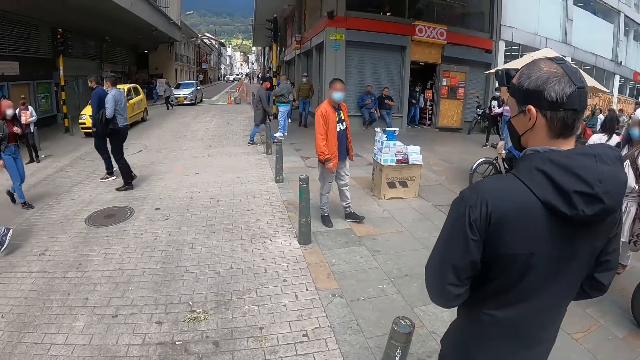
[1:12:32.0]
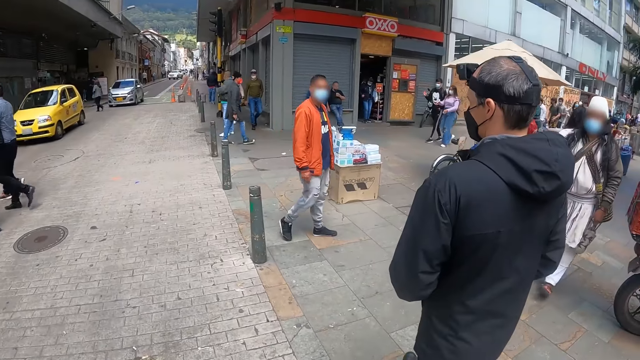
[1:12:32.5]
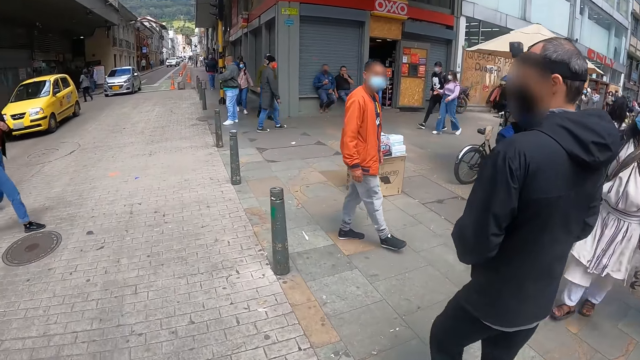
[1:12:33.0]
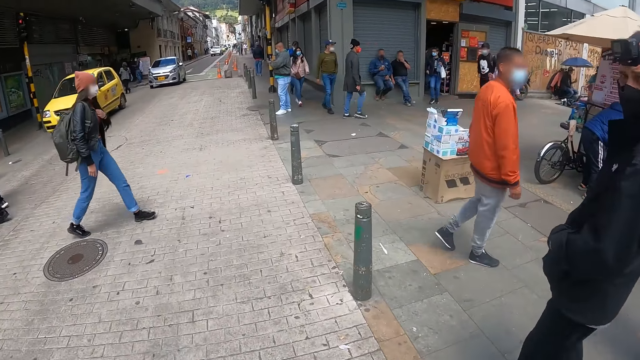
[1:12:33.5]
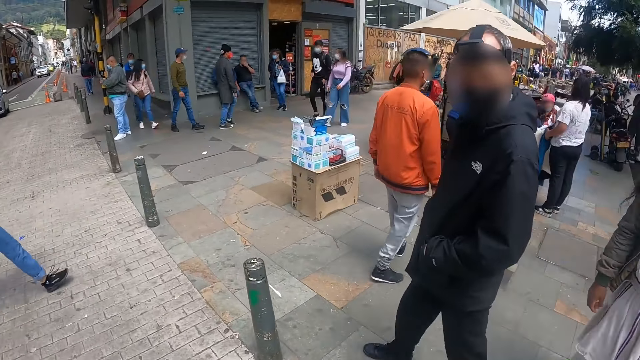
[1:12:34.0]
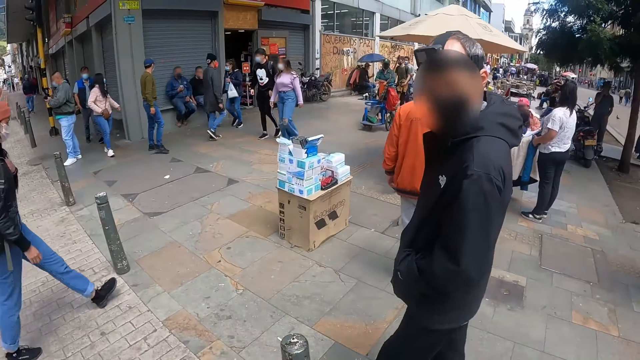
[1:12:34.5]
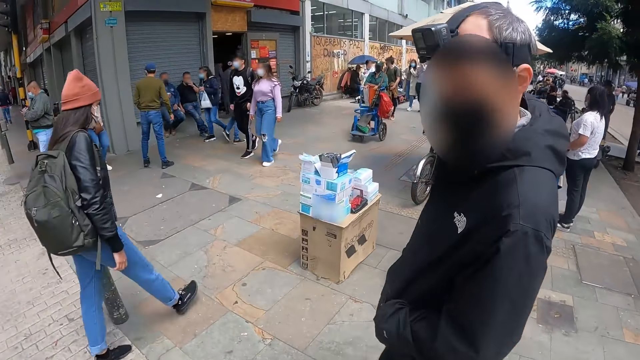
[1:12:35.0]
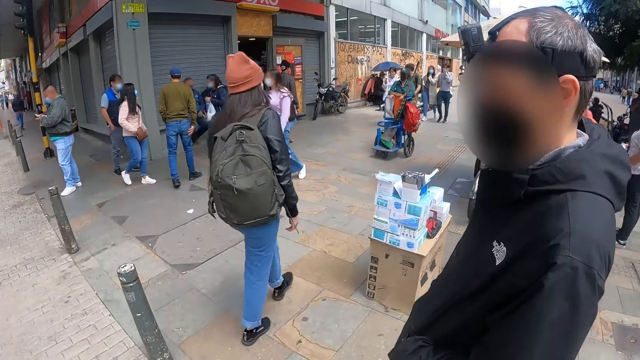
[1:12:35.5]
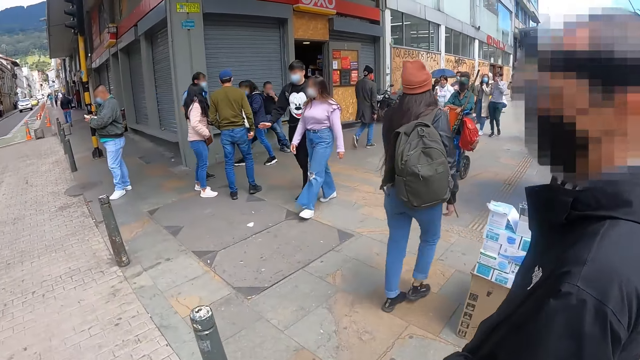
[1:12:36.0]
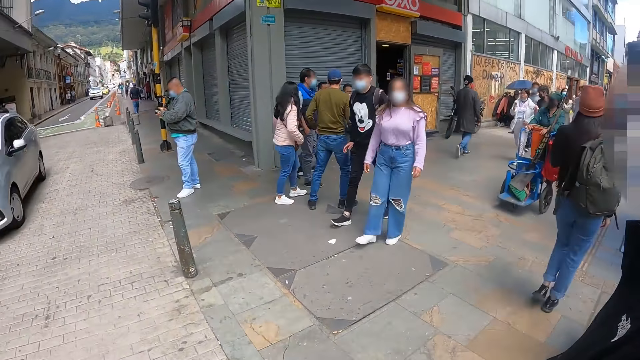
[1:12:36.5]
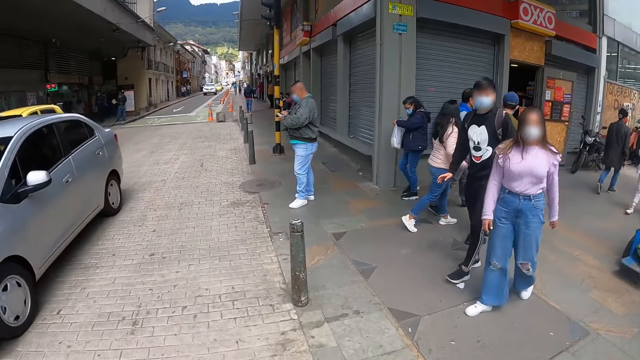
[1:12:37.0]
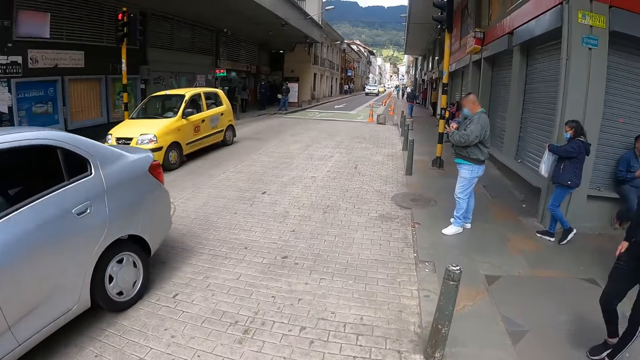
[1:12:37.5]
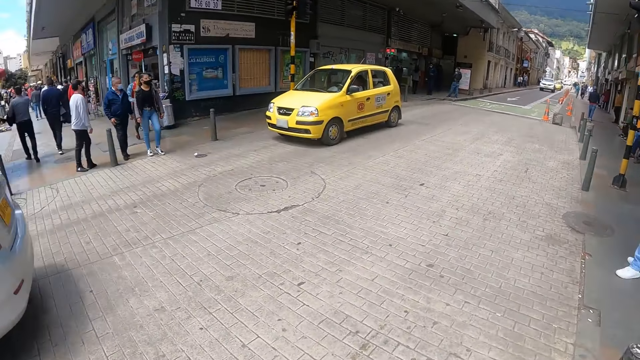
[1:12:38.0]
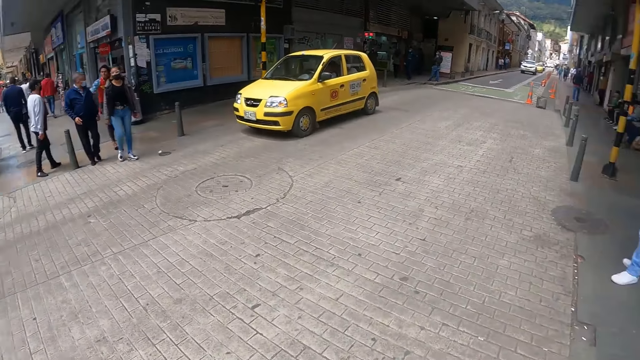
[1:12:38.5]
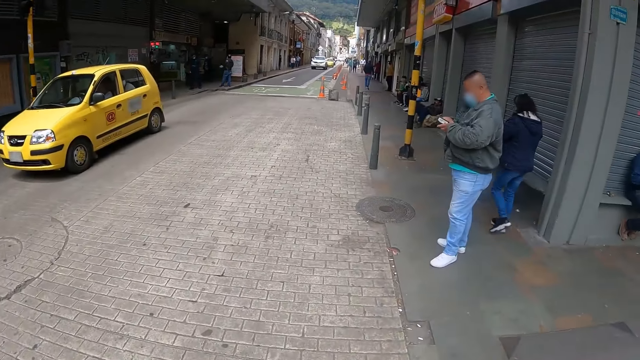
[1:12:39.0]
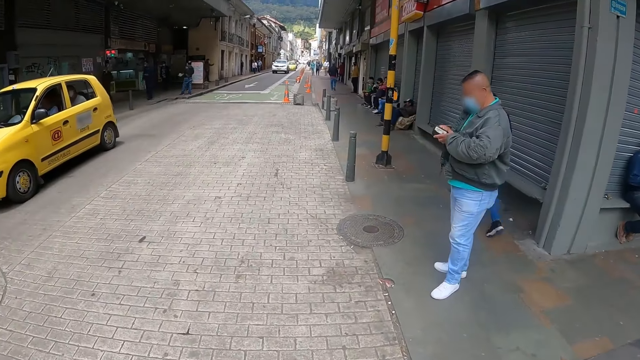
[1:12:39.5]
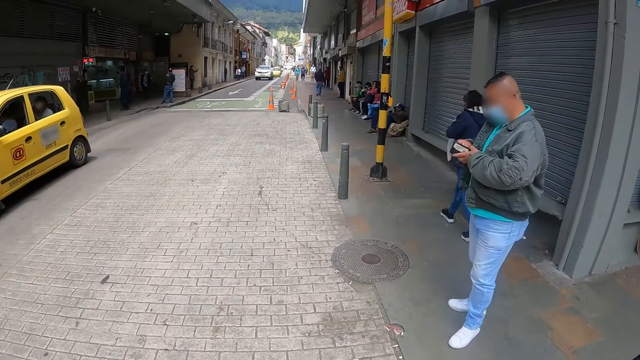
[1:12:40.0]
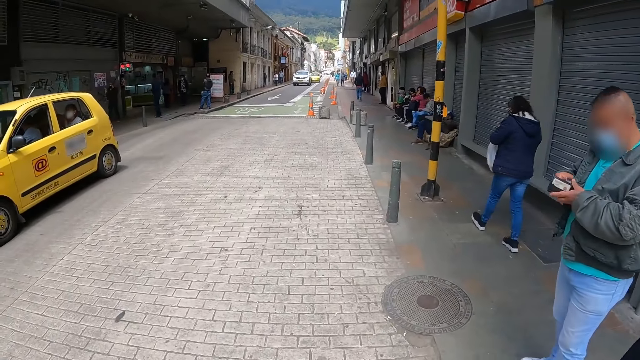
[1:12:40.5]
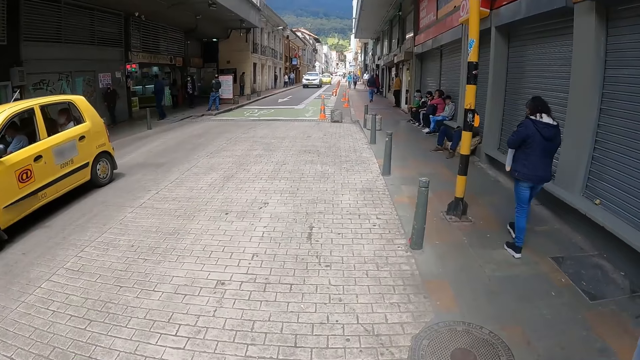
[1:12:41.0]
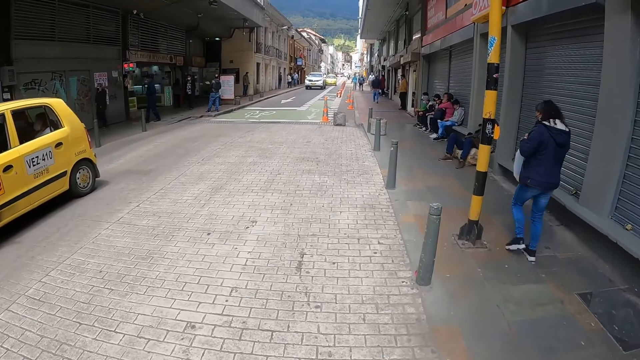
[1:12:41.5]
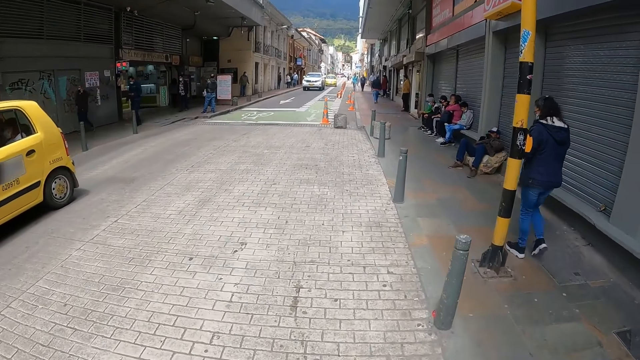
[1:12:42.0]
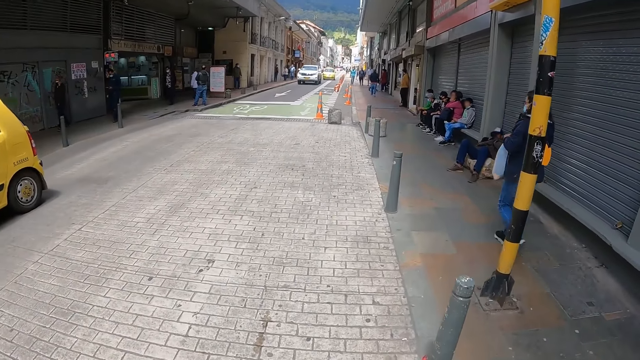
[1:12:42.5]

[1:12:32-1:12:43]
A person walks along the street. The person walks along the street again. The camera wearer looks around. They walk along the street.

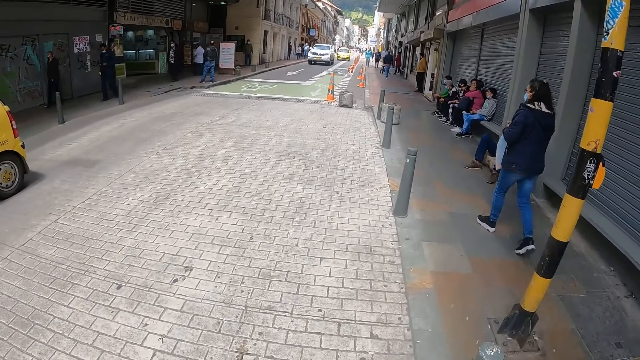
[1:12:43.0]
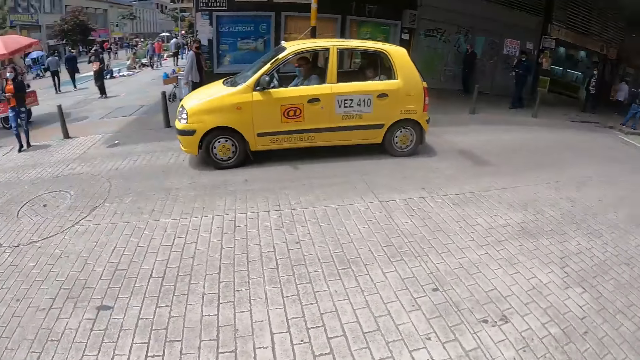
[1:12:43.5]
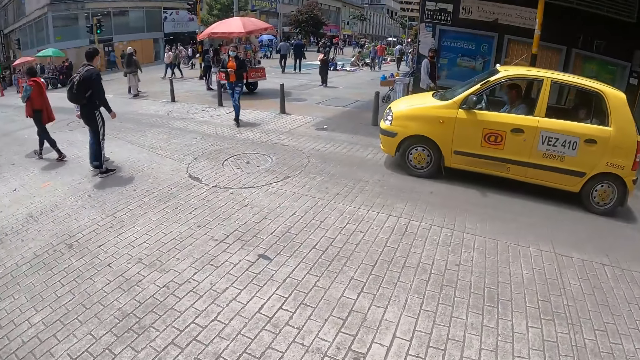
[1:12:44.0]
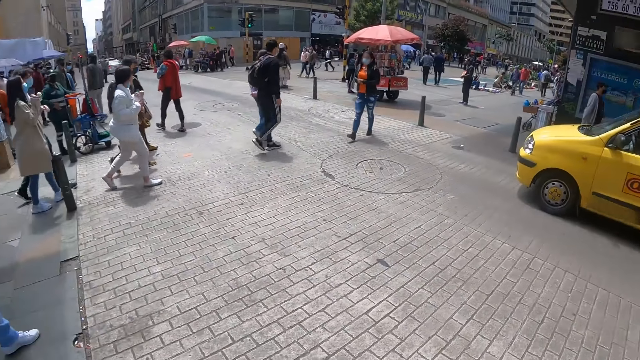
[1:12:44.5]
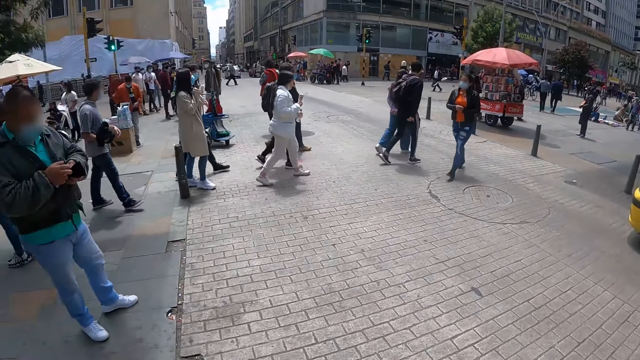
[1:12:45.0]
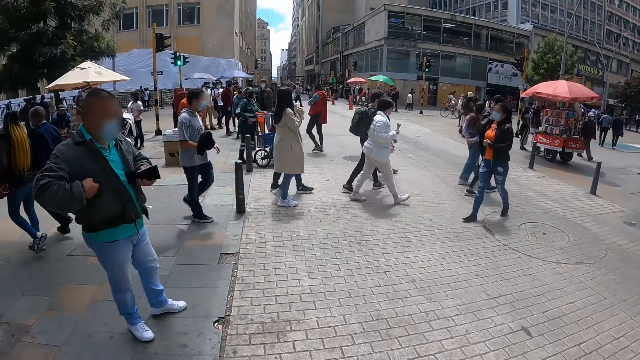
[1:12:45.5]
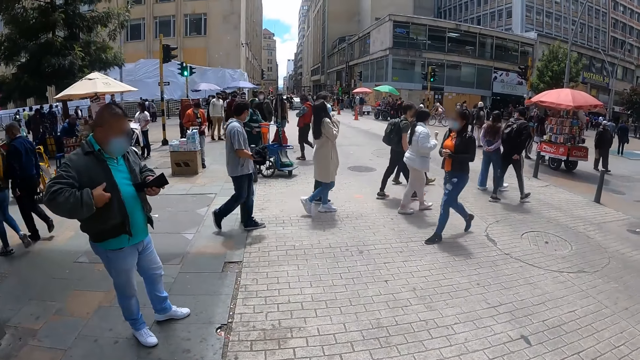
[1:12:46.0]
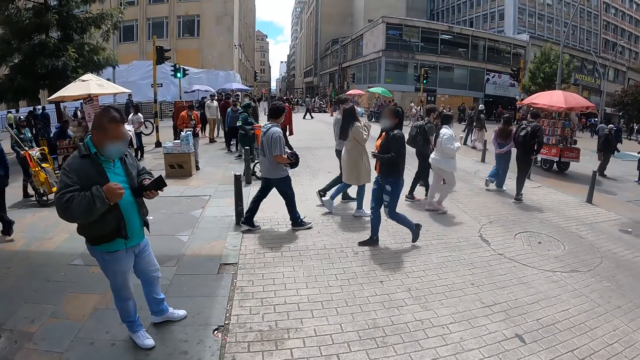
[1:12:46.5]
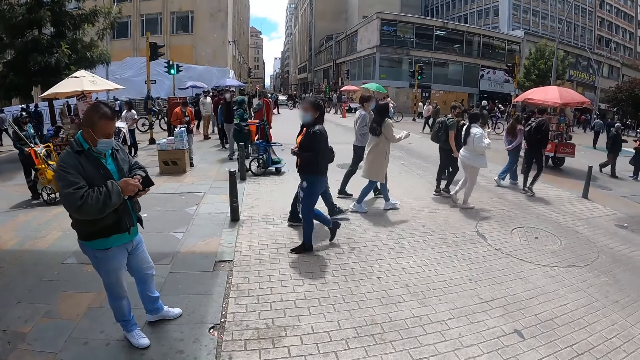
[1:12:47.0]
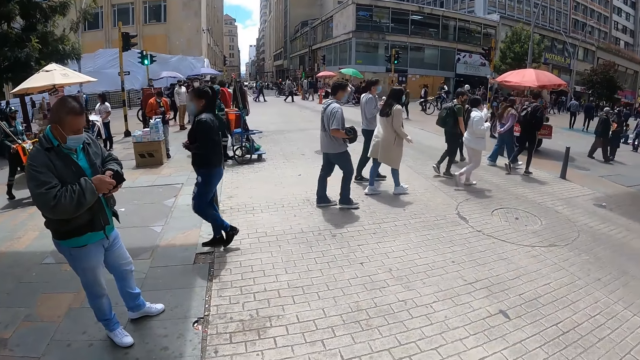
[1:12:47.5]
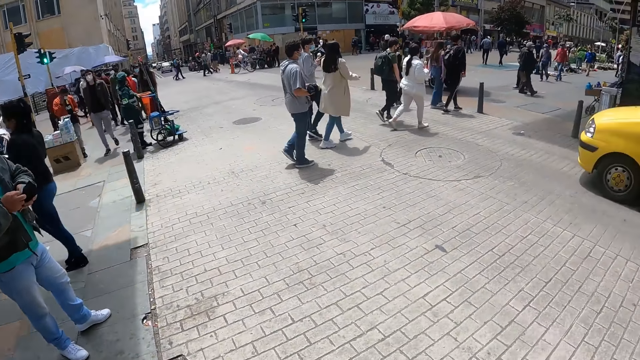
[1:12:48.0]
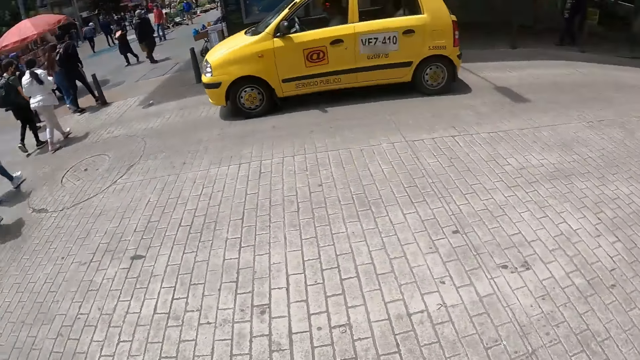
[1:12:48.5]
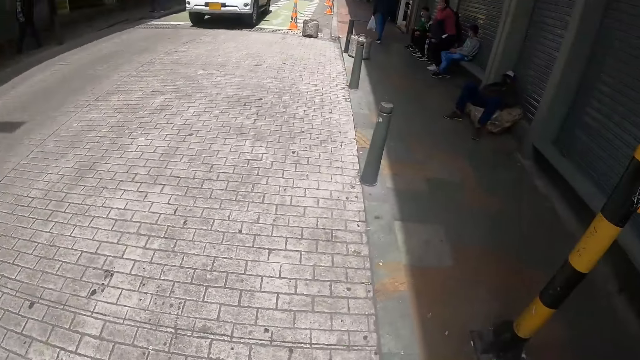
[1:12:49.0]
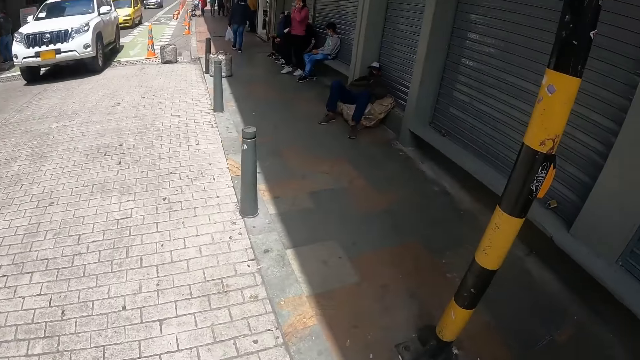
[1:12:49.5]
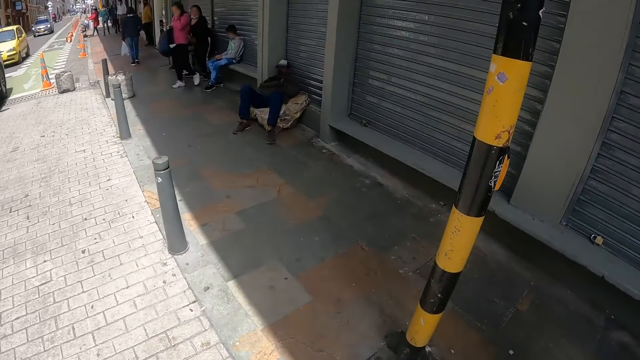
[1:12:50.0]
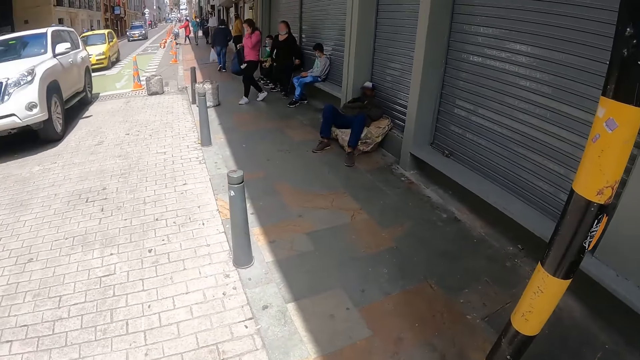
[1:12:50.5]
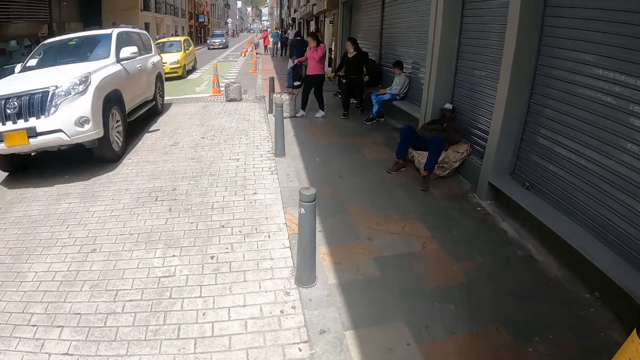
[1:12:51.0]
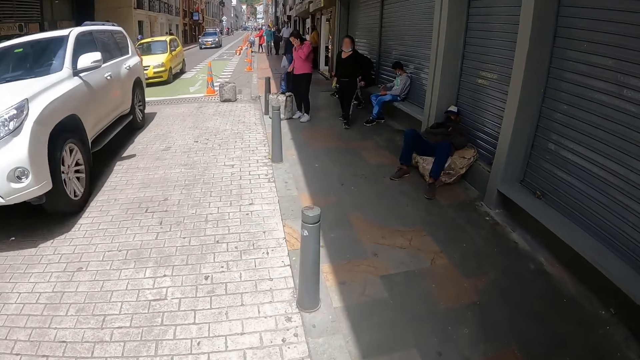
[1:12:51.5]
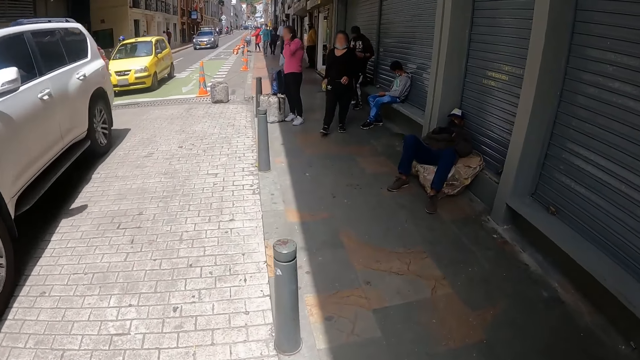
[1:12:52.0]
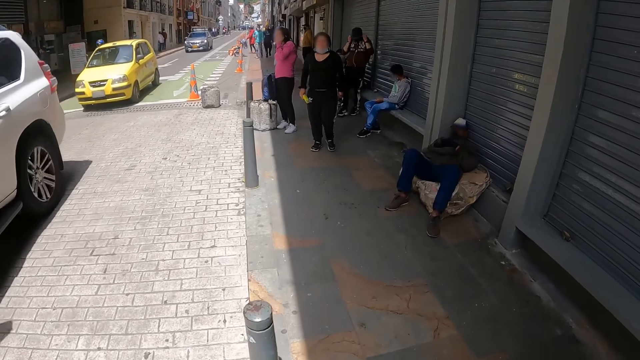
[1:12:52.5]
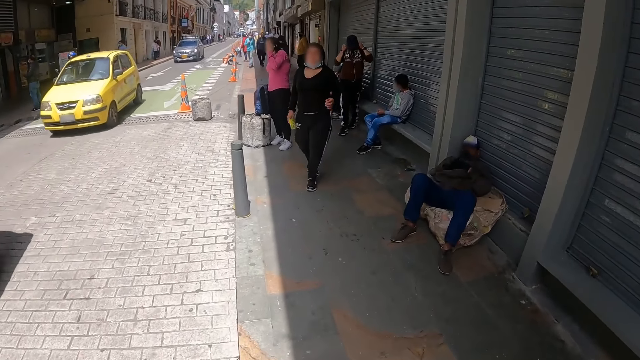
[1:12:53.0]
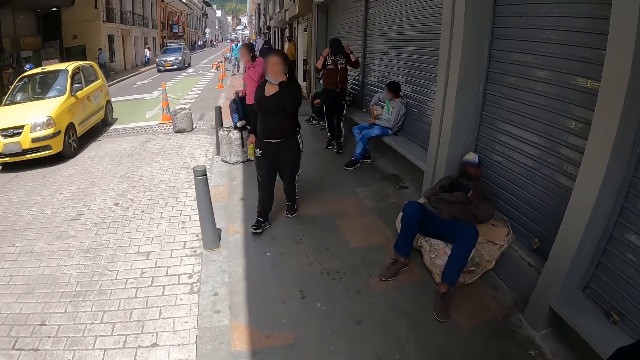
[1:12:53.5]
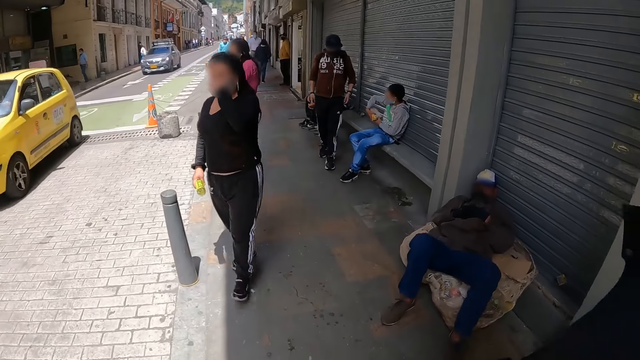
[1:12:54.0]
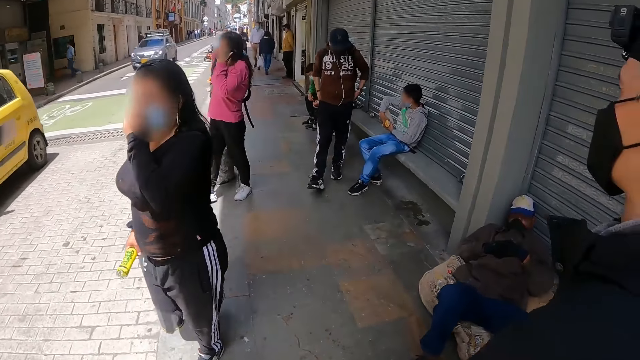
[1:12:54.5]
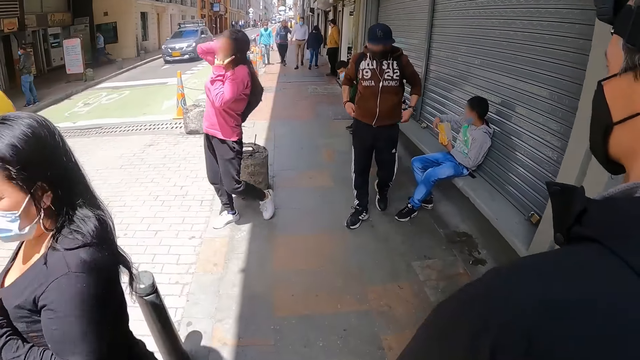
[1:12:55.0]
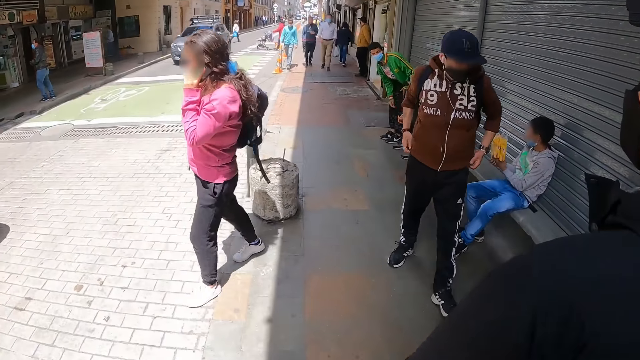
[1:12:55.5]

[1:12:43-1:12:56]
The camera wearer looks around. They move the fingers. They look around. They walk along the street.
